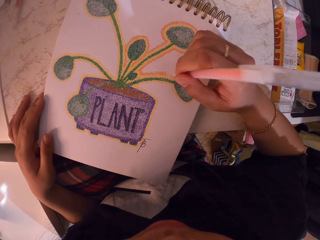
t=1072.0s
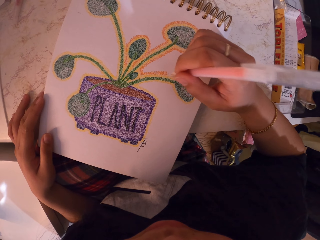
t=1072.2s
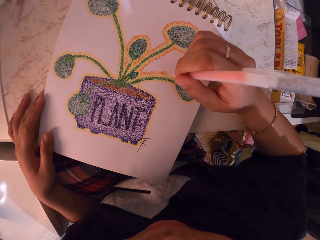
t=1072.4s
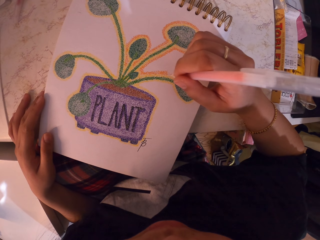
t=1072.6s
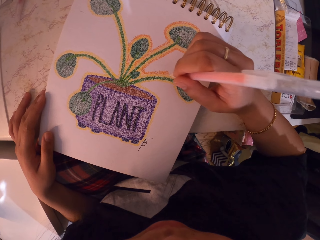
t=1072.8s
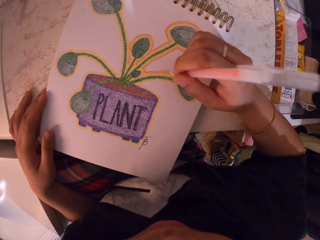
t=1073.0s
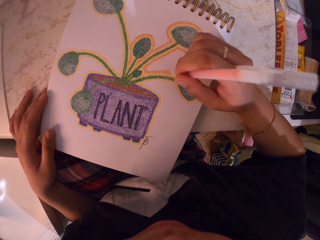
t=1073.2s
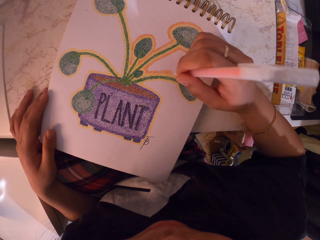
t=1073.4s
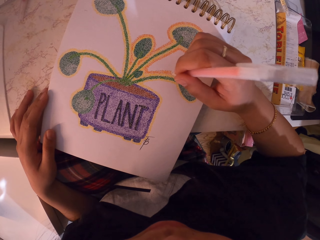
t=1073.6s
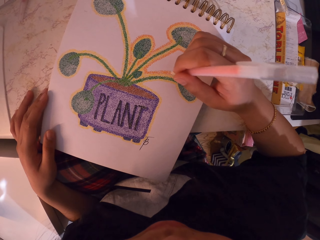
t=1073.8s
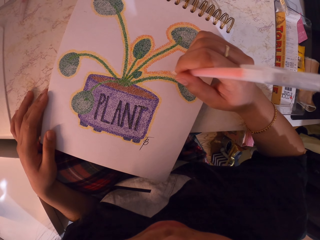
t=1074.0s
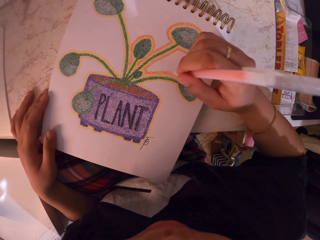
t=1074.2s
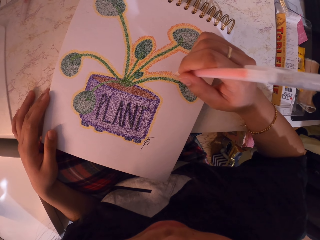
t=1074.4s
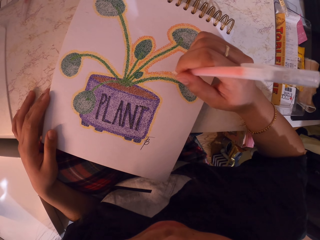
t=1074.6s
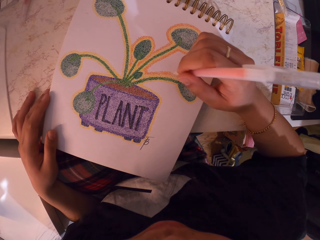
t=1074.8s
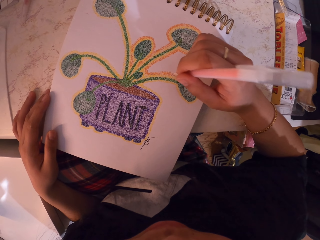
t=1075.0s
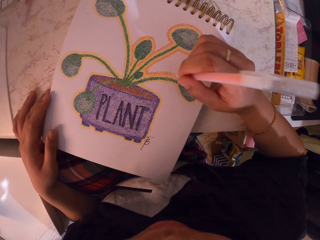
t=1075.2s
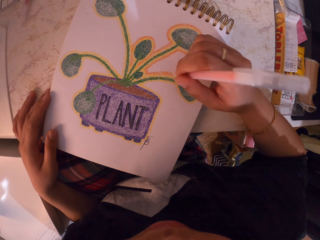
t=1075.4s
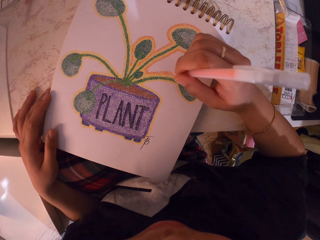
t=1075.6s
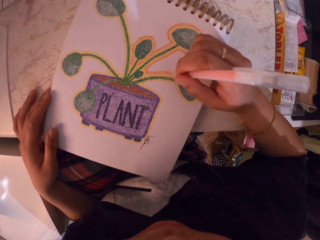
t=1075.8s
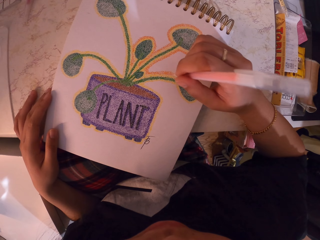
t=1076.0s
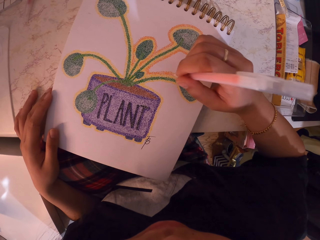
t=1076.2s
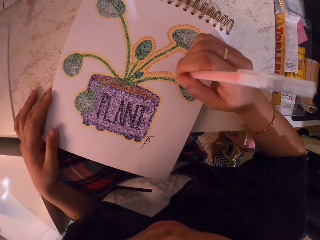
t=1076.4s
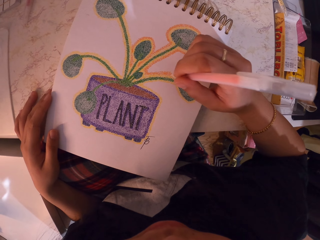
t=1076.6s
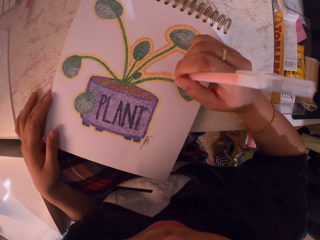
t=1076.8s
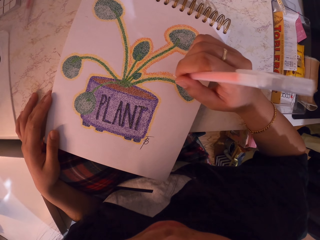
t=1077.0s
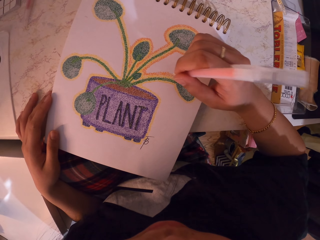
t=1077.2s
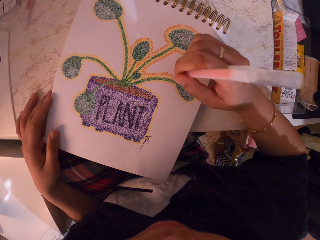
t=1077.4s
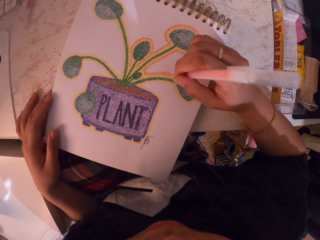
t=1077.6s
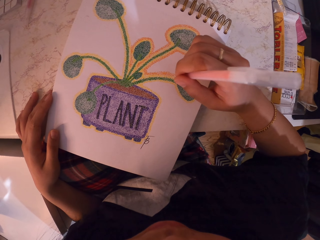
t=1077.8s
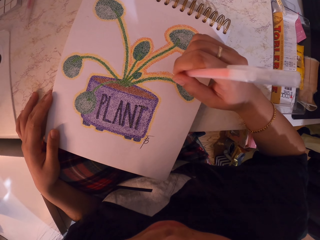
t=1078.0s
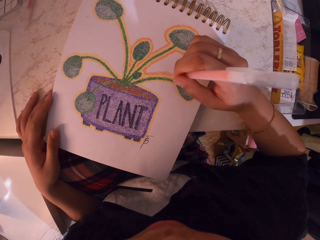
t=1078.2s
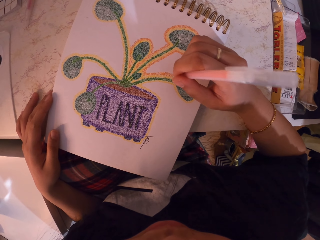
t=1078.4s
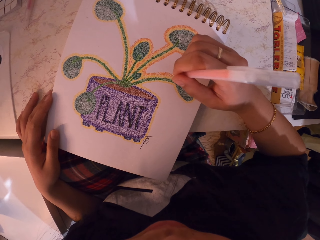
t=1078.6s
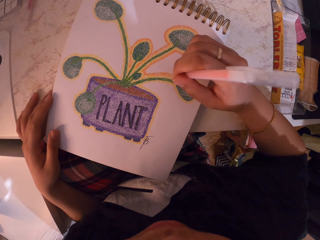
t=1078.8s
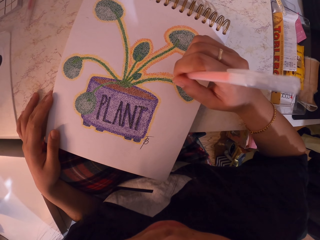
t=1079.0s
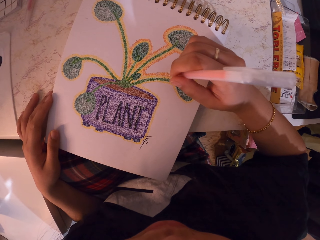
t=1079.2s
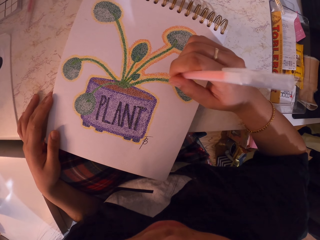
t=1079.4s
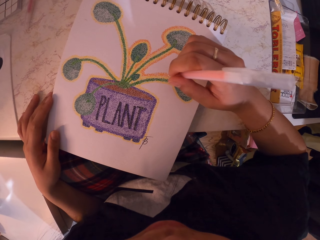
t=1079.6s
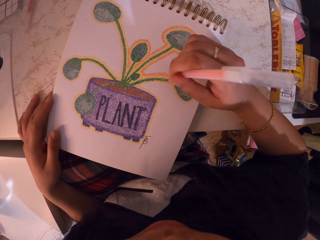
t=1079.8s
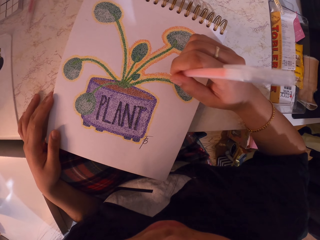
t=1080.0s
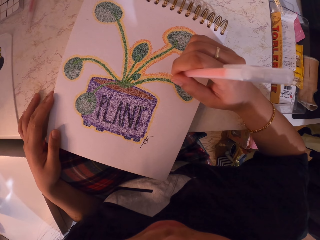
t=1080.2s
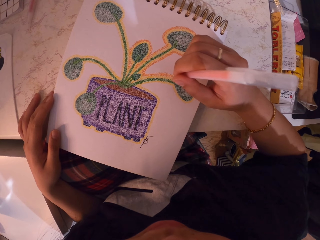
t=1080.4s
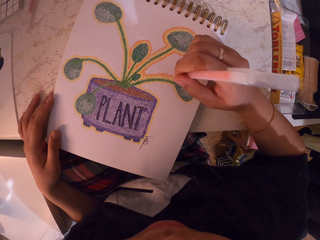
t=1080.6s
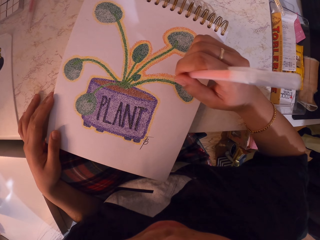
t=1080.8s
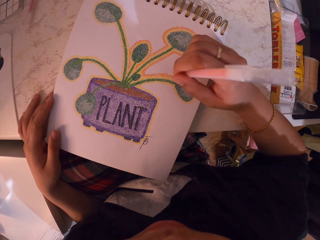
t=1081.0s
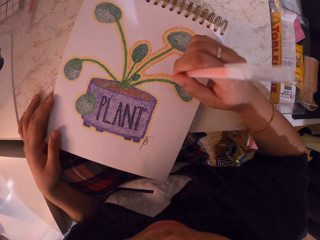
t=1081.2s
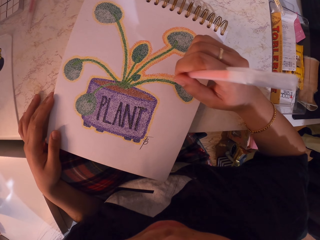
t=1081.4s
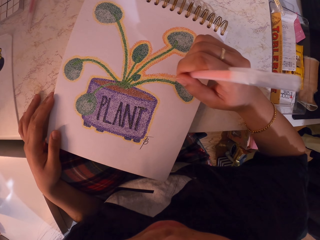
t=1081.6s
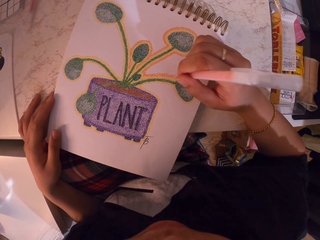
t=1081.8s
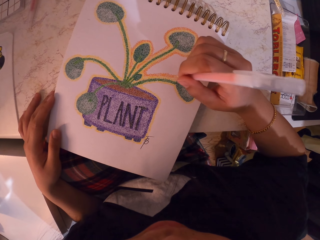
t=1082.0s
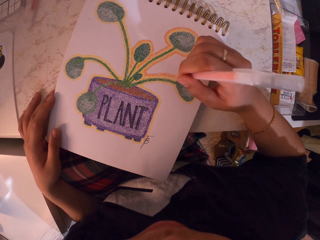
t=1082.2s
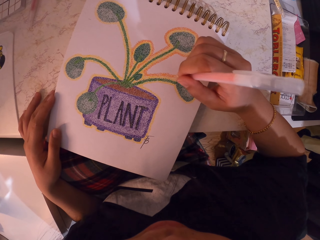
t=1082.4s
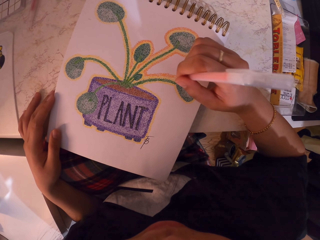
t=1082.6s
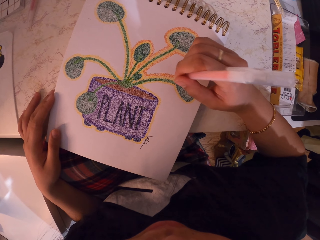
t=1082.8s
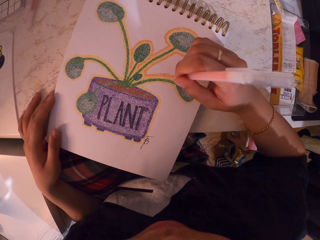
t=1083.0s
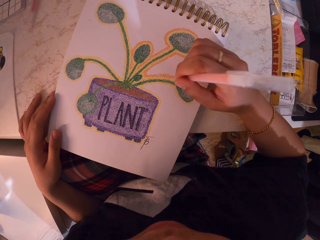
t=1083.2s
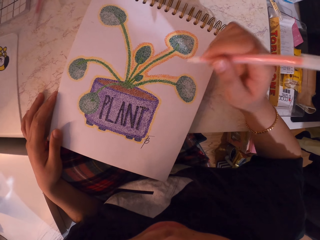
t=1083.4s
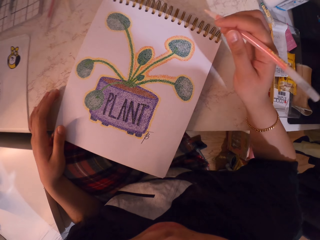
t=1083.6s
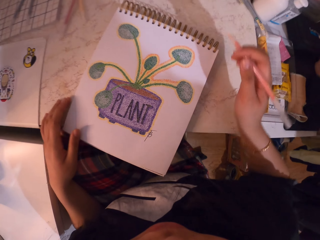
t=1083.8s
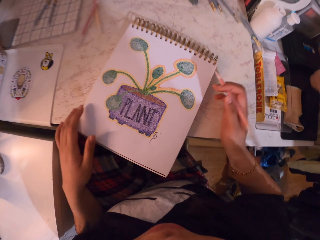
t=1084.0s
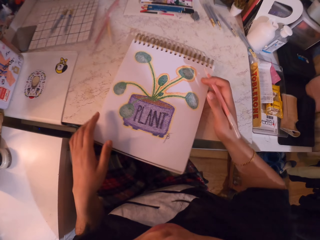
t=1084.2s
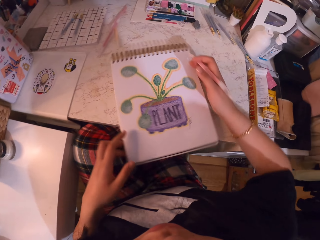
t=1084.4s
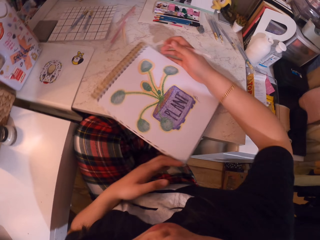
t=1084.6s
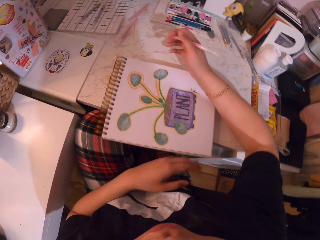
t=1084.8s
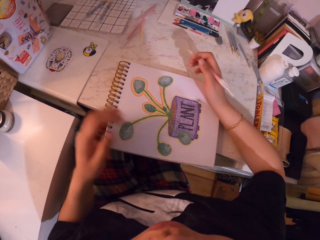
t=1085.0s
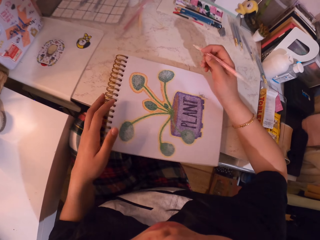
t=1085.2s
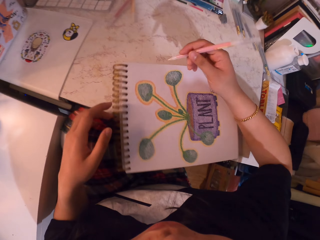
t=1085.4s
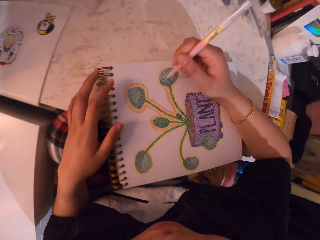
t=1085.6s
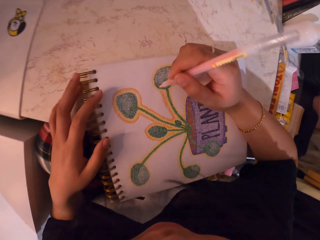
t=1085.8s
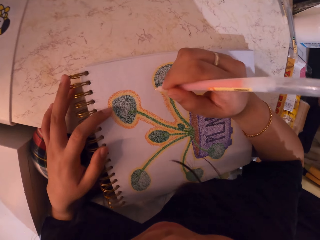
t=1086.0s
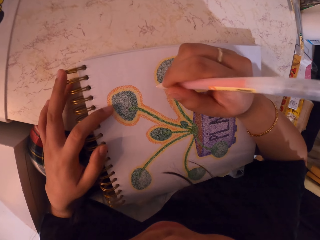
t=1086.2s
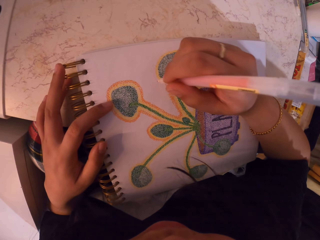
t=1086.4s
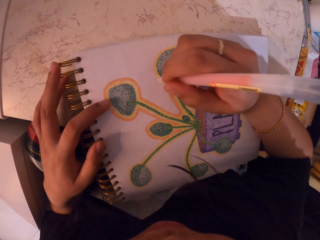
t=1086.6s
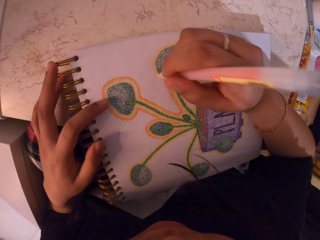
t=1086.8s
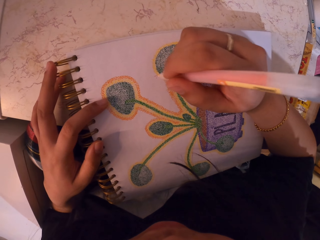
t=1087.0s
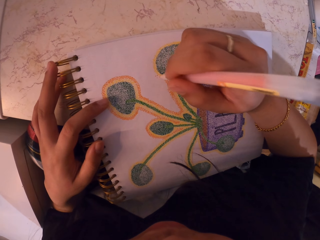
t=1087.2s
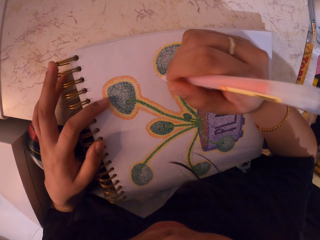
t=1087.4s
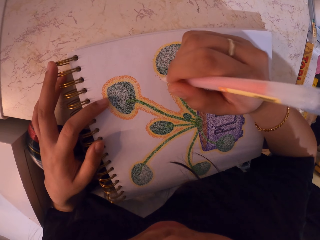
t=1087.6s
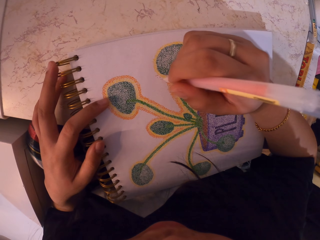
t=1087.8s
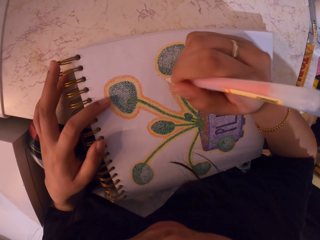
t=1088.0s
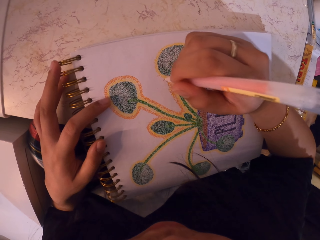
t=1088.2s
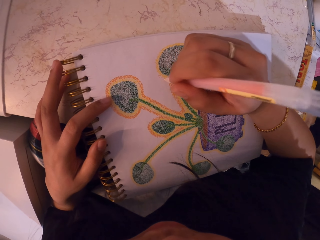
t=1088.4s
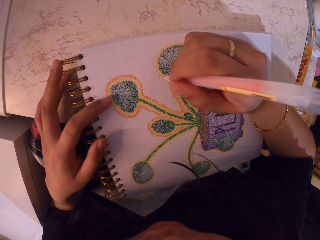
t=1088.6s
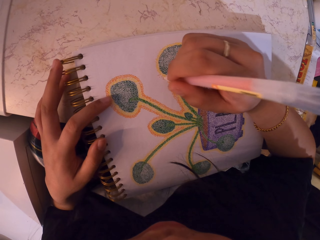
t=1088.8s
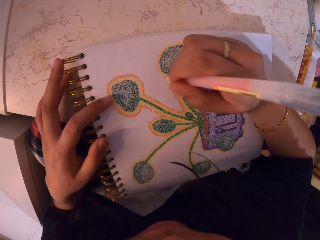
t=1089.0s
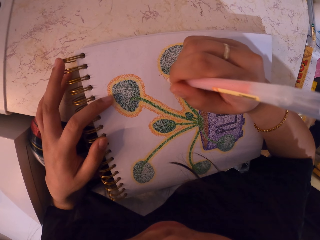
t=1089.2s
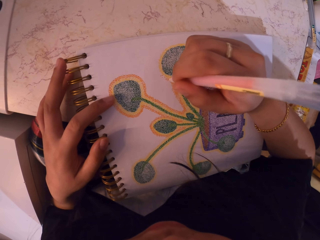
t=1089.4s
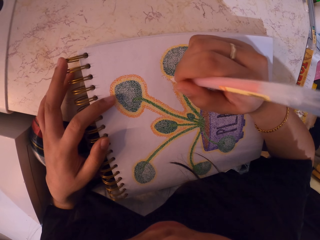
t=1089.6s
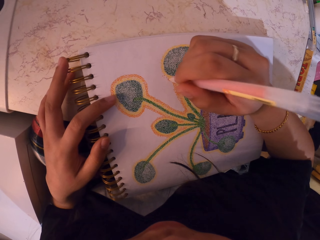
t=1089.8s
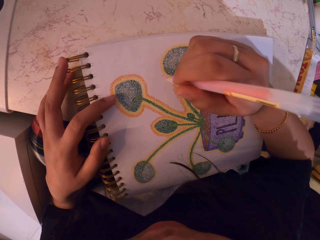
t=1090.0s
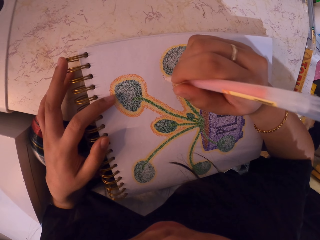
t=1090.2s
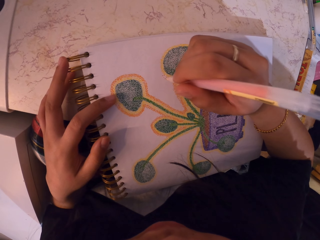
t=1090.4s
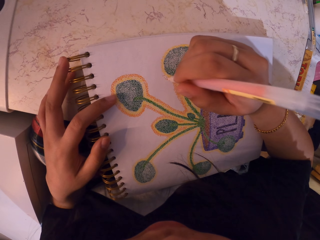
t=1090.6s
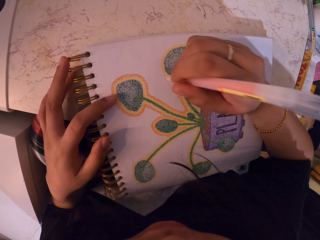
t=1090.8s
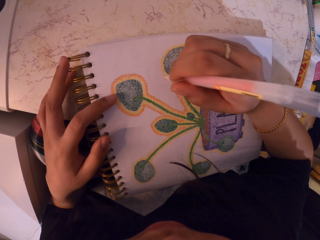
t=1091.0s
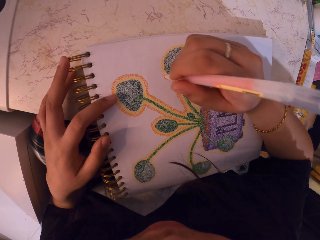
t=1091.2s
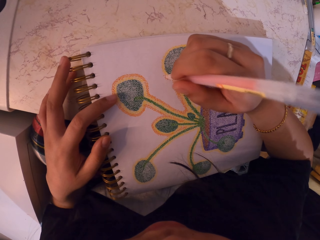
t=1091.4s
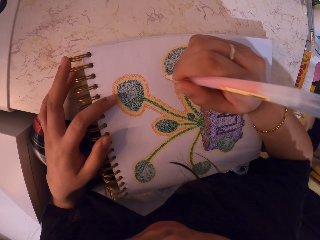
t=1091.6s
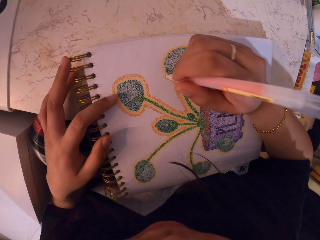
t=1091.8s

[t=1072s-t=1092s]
The camera wearer adjusts the book on the table. They rotate the notebook. They decorate a drawing with a decorating pen. They paint the drawing on the notebook.
